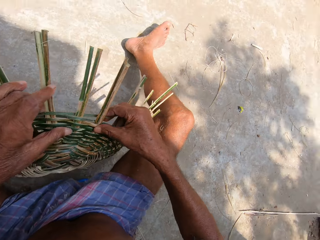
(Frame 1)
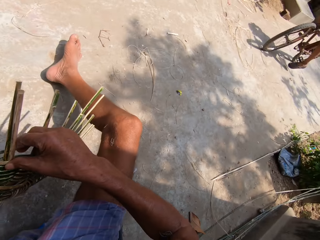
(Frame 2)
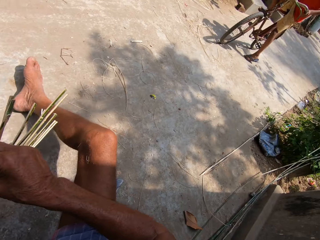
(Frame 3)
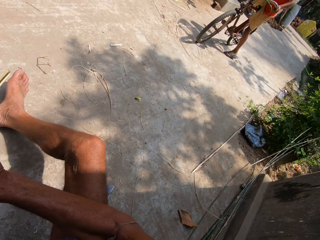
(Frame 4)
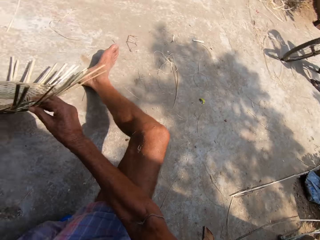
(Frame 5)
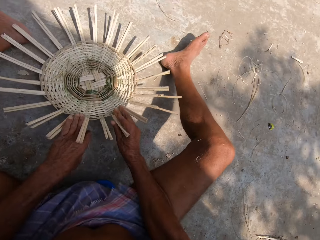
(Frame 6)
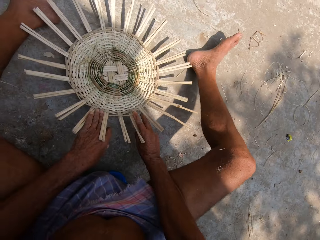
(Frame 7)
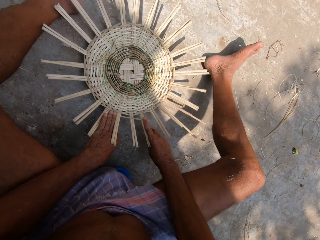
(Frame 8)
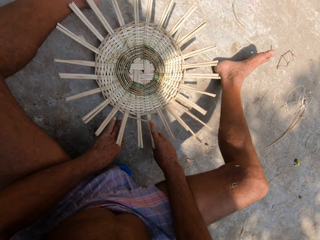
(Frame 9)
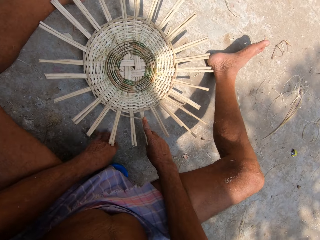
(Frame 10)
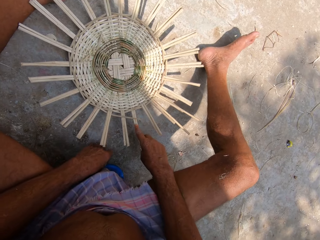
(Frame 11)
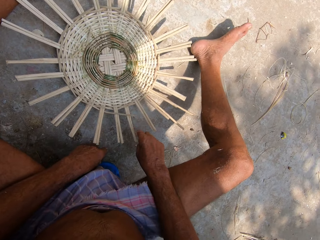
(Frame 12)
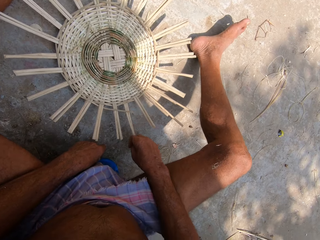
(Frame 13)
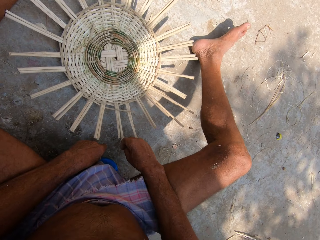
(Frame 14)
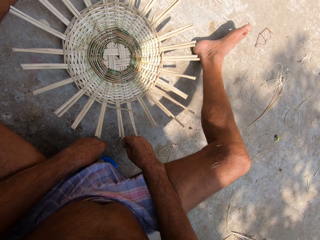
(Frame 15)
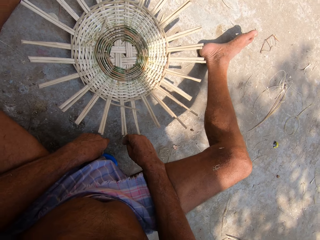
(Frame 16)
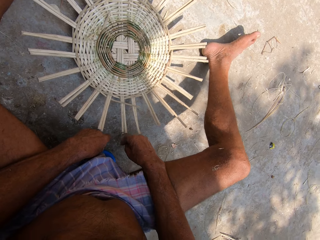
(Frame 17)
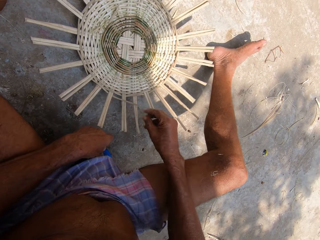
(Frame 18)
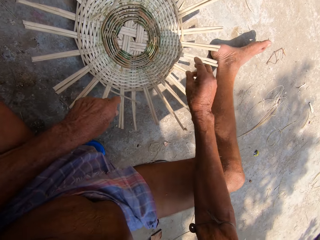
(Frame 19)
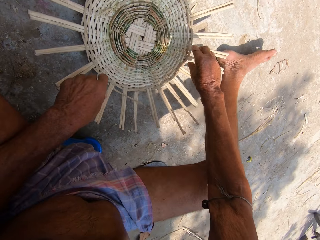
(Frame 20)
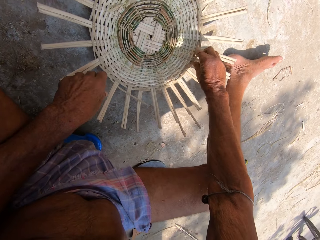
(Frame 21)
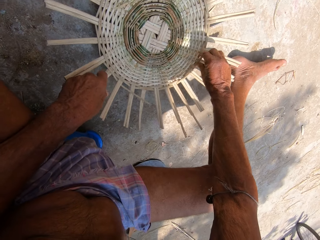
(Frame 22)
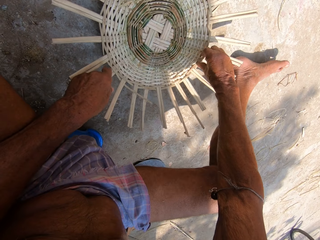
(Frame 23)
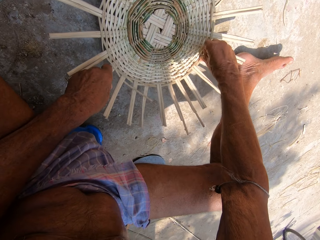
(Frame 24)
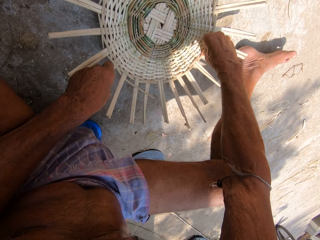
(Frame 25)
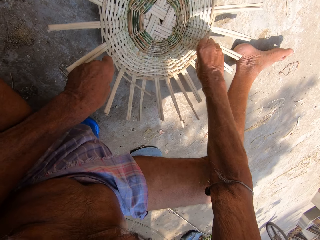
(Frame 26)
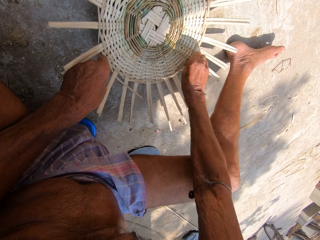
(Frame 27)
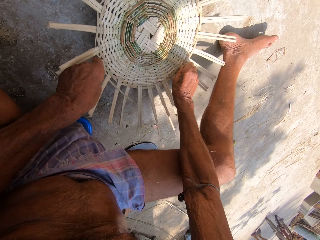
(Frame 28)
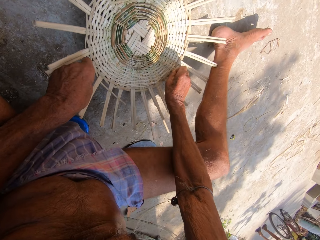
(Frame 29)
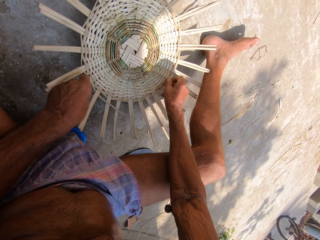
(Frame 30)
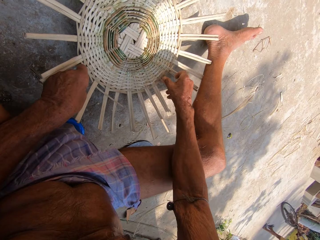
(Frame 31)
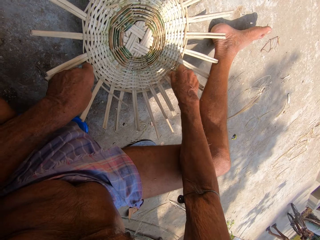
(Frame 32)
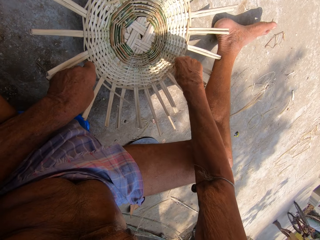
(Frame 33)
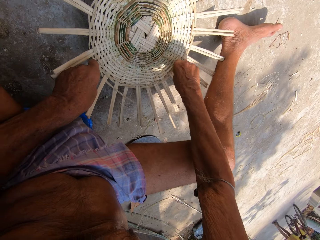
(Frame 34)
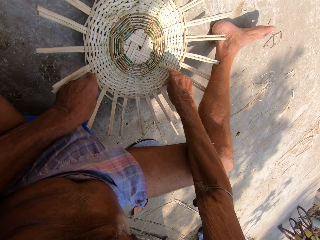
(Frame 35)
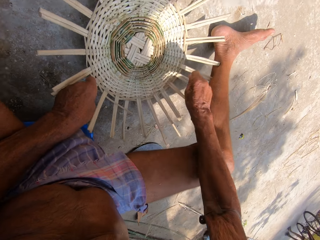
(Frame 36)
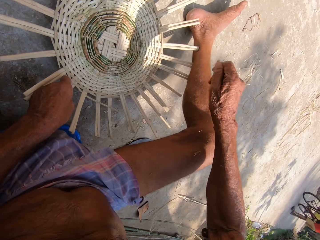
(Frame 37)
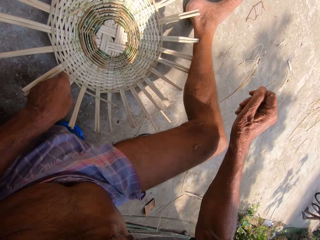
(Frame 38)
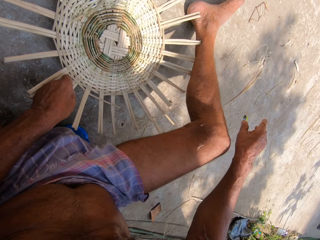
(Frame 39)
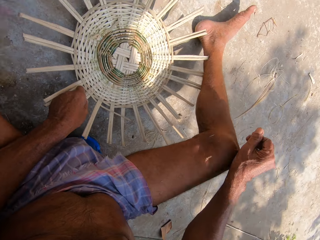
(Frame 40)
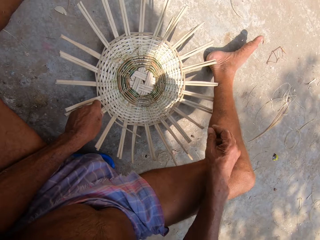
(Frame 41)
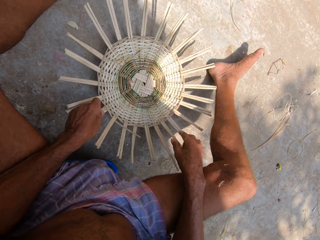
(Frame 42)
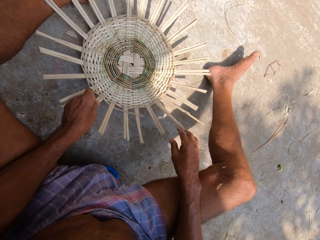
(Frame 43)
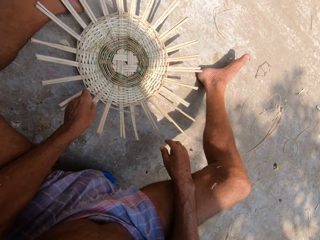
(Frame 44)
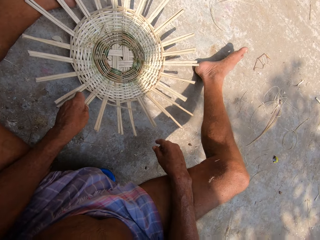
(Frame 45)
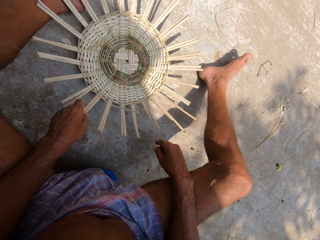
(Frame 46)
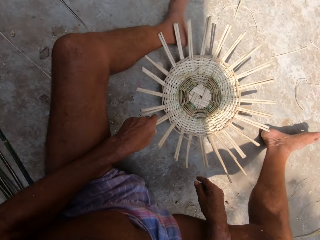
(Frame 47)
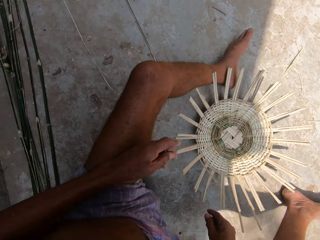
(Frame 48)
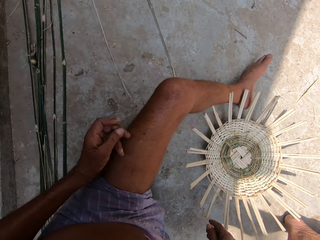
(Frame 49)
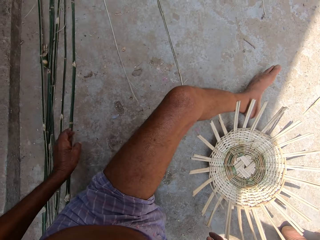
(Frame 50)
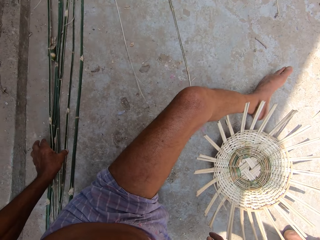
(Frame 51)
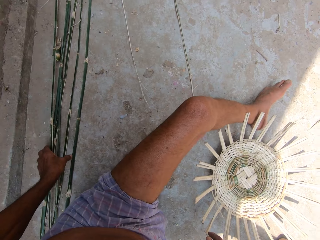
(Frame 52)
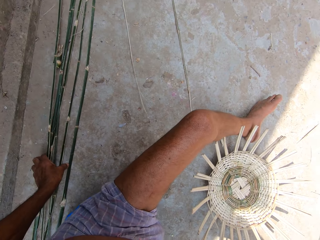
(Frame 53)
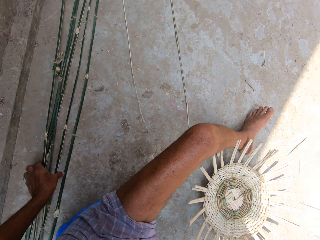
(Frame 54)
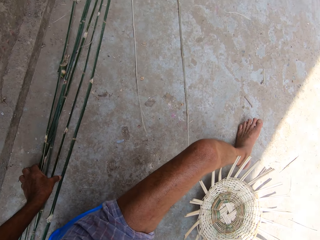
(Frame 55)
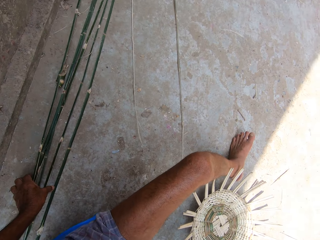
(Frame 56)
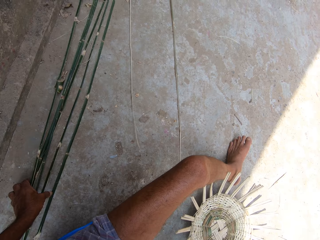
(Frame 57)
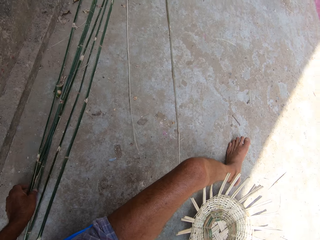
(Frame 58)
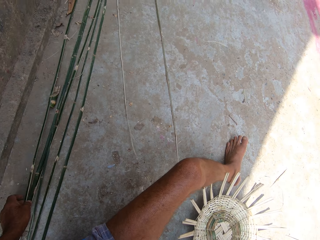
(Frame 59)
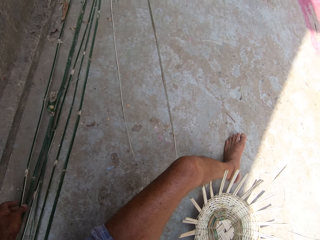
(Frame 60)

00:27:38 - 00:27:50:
The camera wearer drops the woven basket in his hands on the floor. He holds part of the basket with his hands. He removes a strip or fiber from the basket with his right hand. He tries to pluck part of the fiber. He throws a fiber piece on the floor. He moves a part of the basket on the floor.

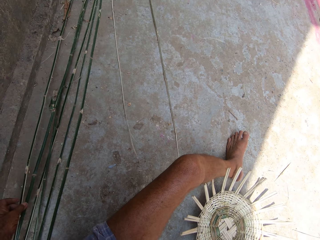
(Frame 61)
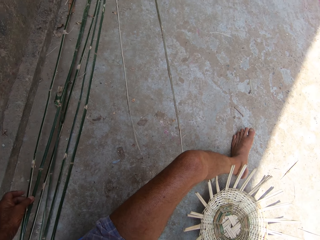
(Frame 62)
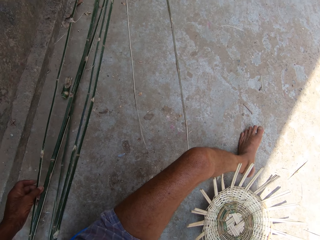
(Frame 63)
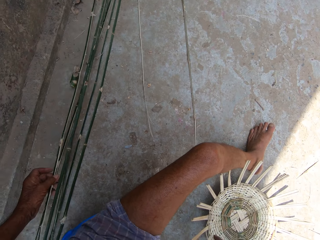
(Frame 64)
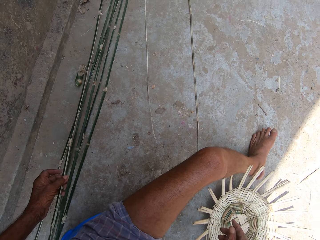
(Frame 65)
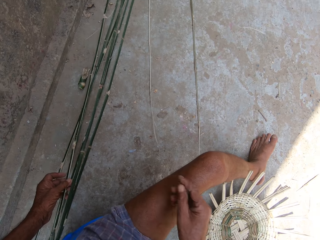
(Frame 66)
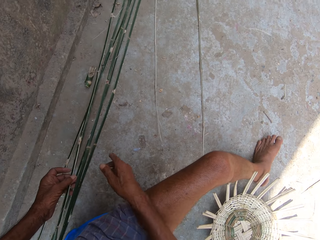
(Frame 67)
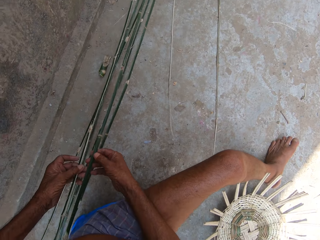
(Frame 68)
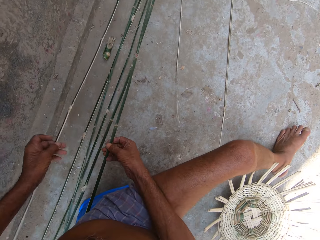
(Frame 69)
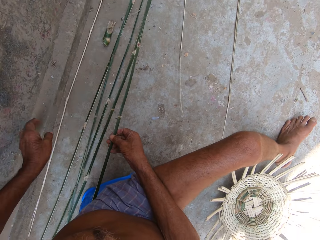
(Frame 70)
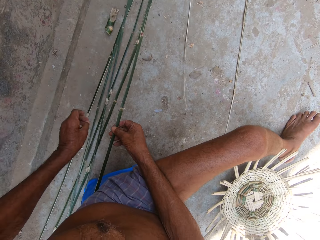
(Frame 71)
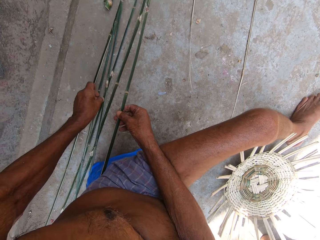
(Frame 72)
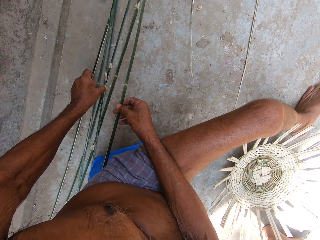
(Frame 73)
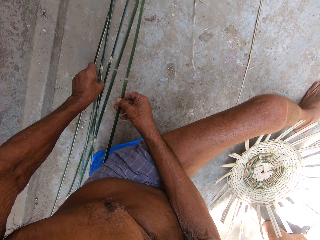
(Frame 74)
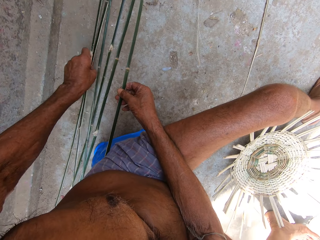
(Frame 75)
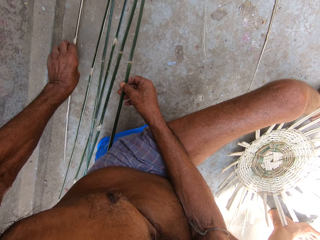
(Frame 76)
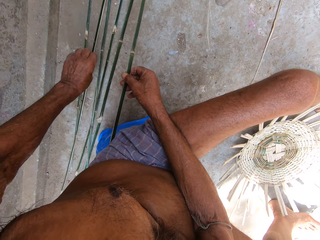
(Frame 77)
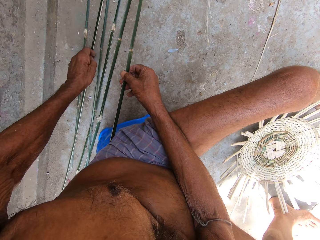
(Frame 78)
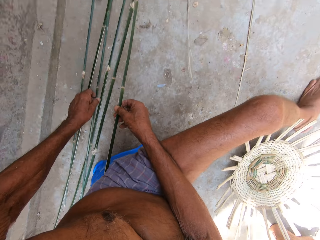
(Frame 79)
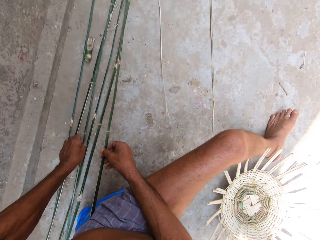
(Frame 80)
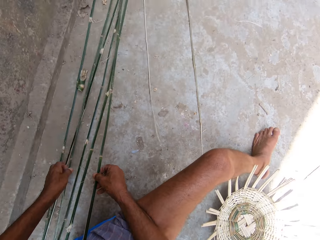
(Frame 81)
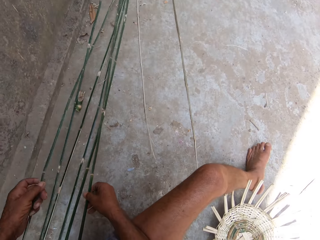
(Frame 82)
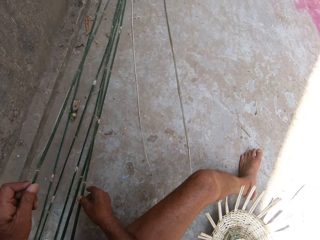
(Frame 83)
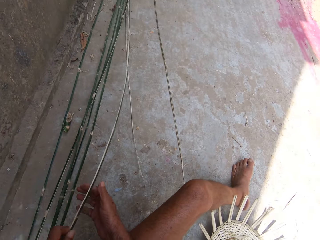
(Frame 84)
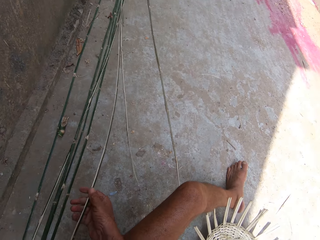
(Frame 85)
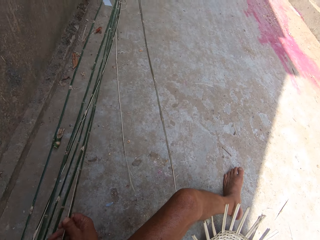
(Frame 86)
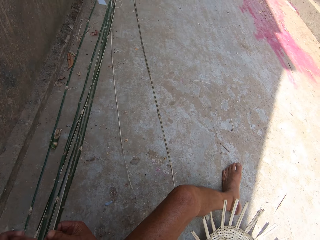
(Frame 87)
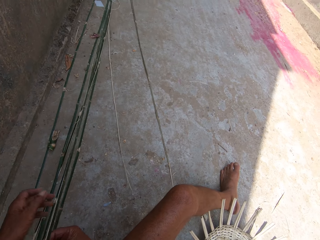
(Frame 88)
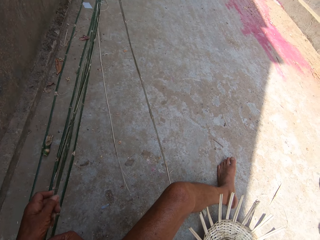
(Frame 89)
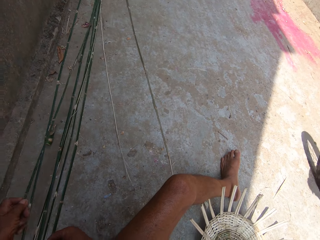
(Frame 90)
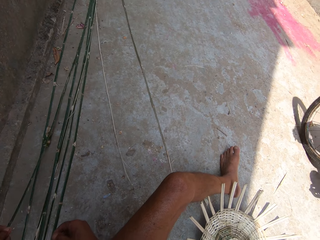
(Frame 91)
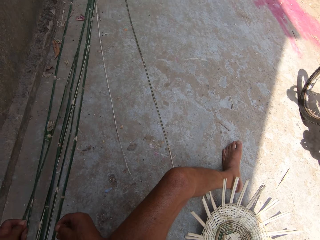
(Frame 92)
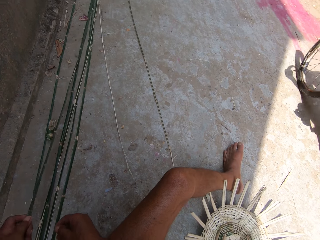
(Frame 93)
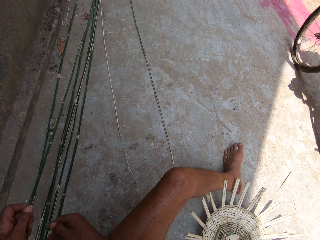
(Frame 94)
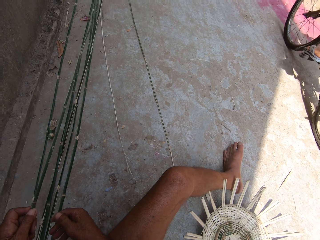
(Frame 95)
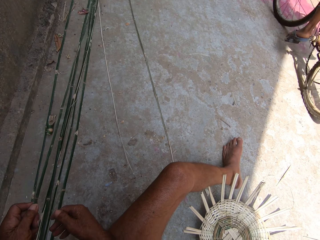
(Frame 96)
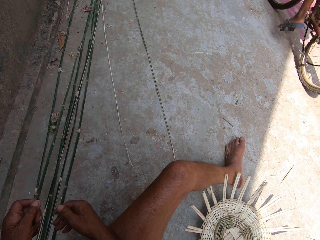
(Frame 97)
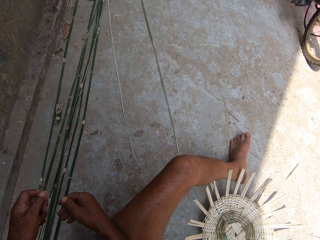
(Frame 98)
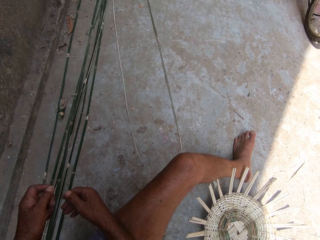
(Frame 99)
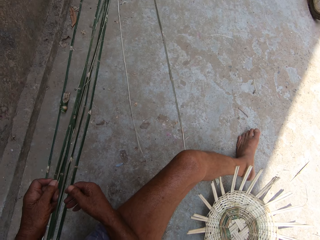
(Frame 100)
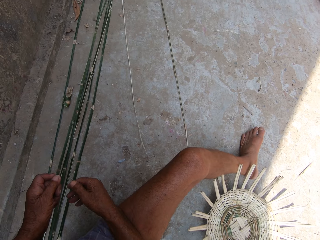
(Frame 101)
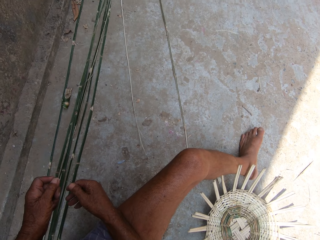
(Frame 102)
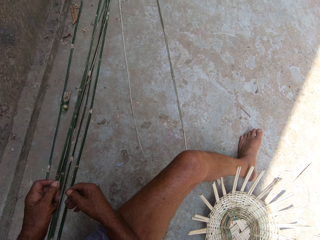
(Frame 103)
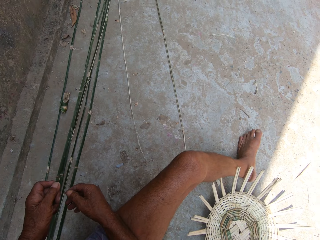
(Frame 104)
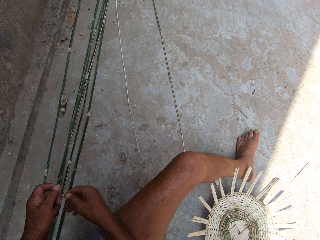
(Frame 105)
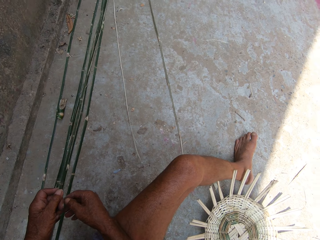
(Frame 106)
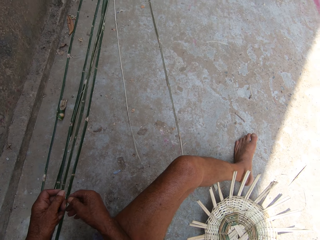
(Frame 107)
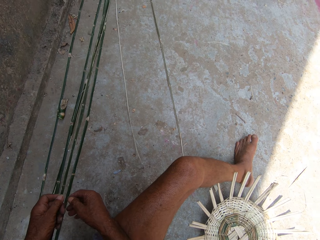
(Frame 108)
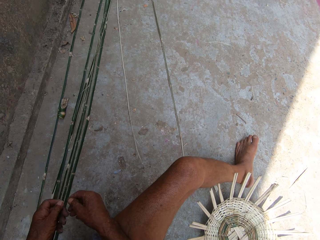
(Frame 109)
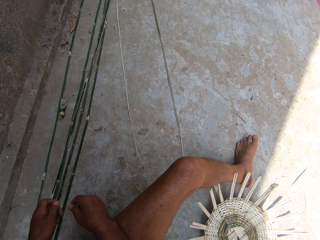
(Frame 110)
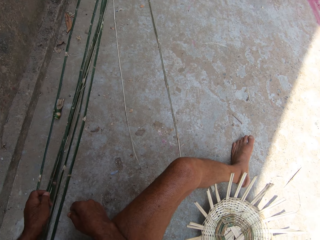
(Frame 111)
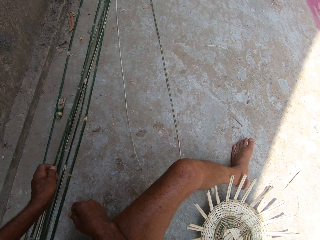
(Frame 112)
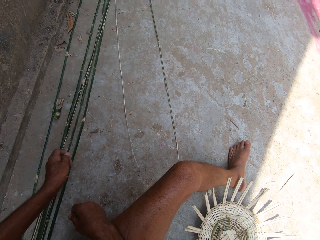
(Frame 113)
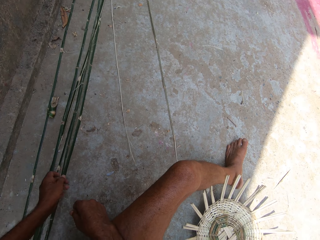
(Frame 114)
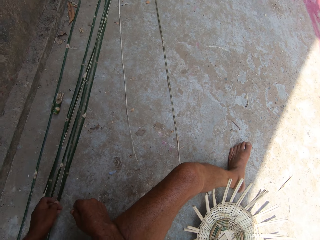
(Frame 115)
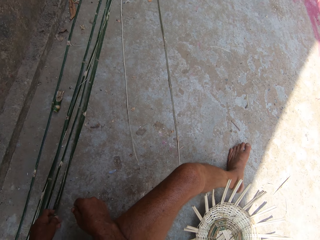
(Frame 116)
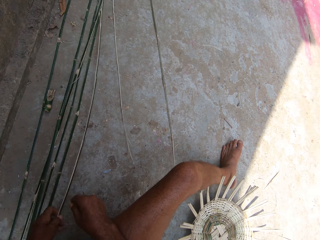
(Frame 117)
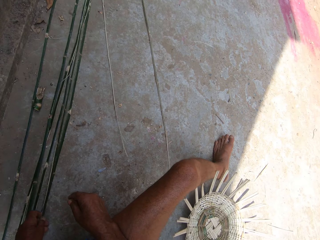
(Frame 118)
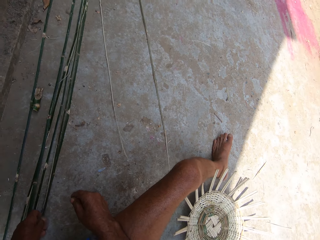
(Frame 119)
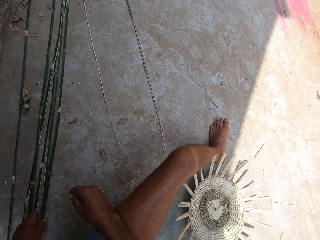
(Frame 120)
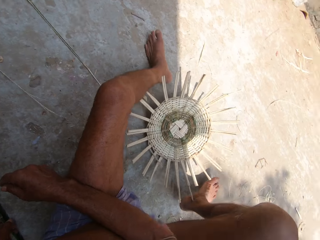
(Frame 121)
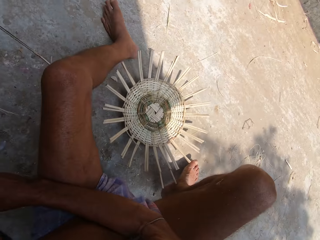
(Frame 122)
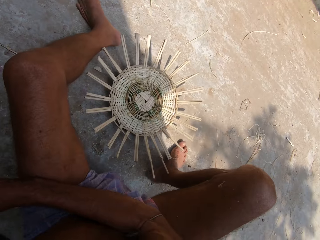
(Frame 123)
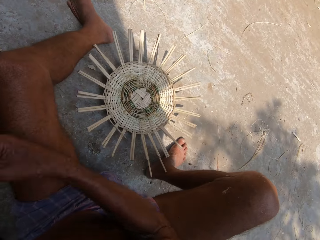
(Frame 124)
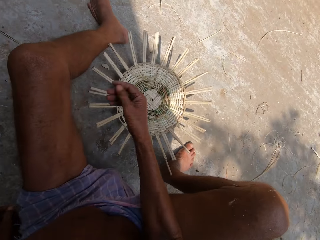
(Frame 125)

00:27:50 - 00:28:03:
The camera wearer picks a stick on the floor. He touches some bamboo strips on the floor with both hands. He separates the stick with his hands, puts down the stick on the floor, and moves the stick on the floor. He picks a bamboo strip or stick from the floor with his left hand. He holds the stick with his hands. He holds the stick with a hand. He drops the bamboo strip in his left hand on the floor.
